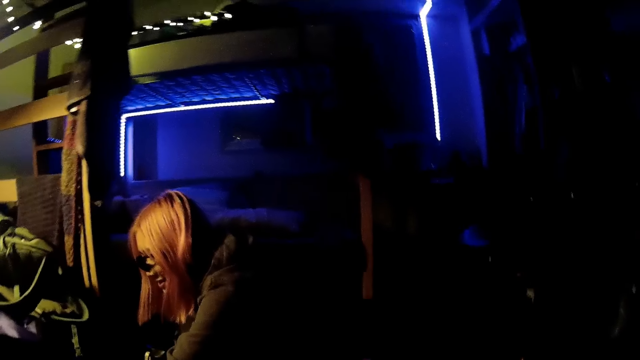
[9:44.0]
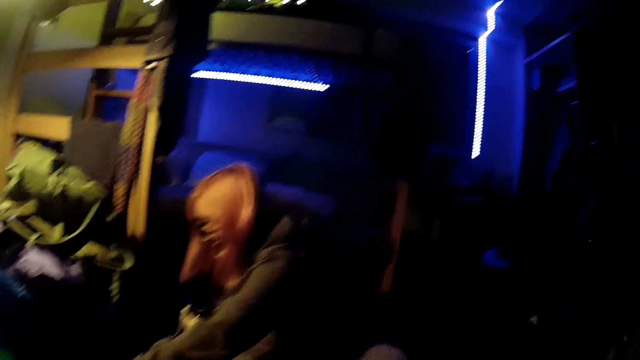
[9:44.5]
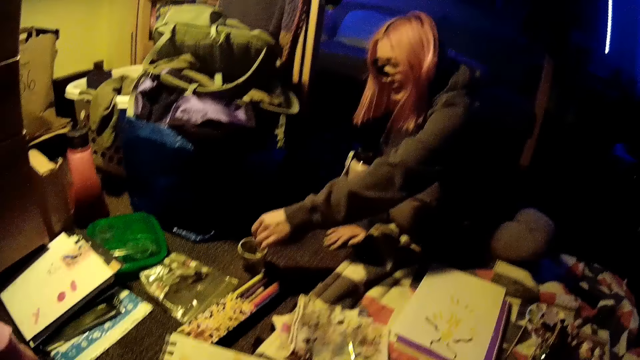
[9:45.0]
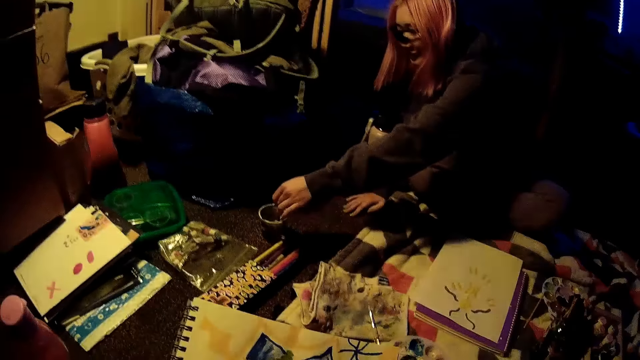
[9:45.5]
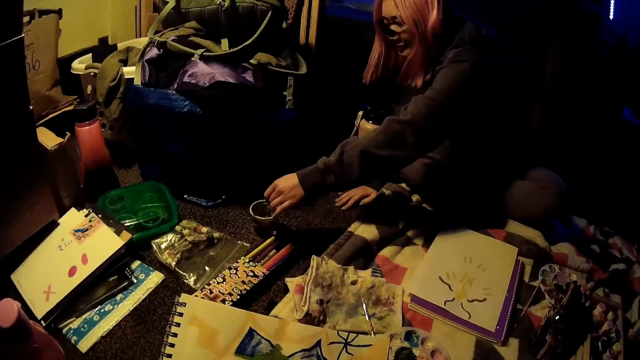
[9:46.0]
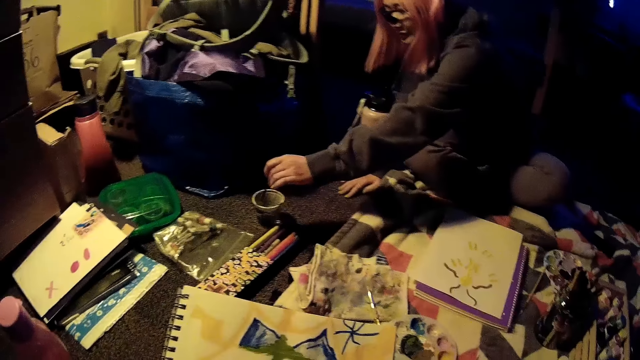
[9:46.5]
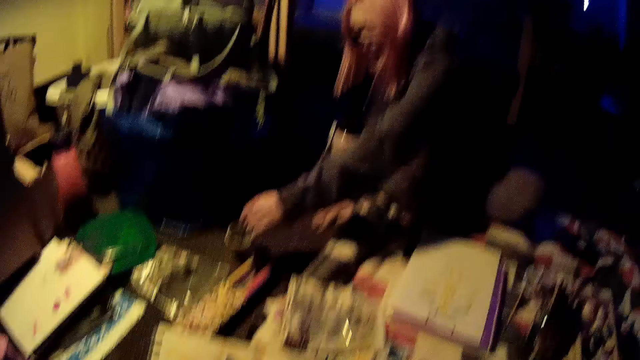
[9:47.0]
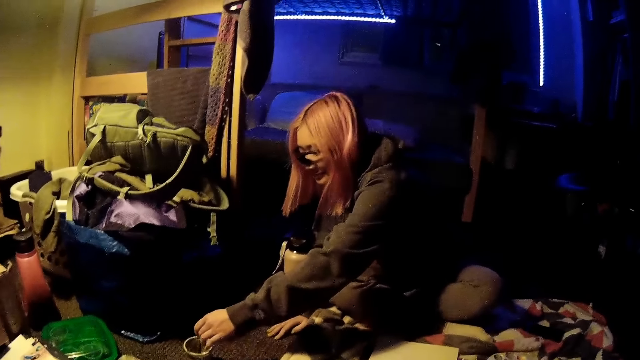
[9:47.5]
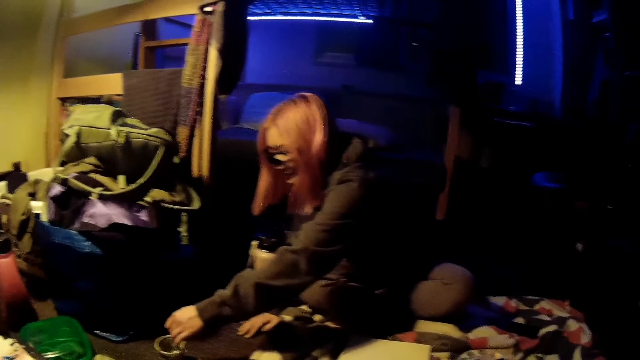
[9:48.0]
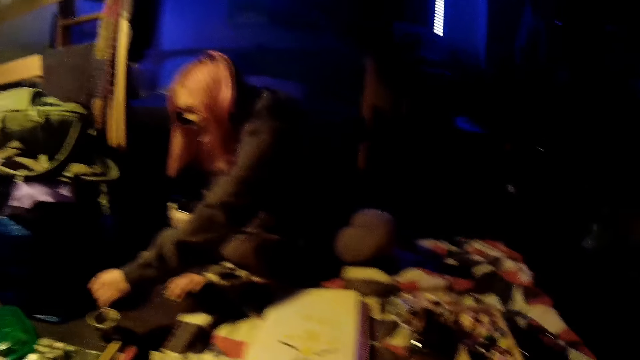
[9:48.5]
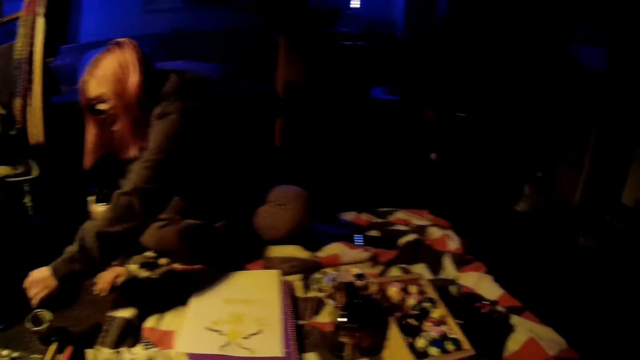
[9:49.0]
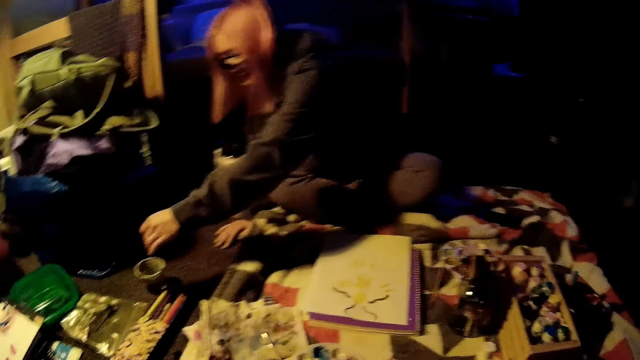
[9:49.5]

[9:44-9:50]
The woman shakes a paint brush in the cup with her left hand.

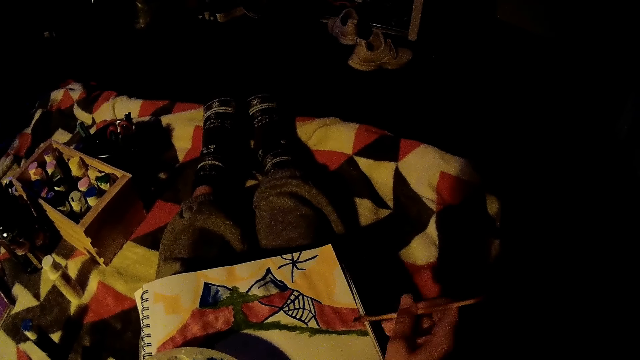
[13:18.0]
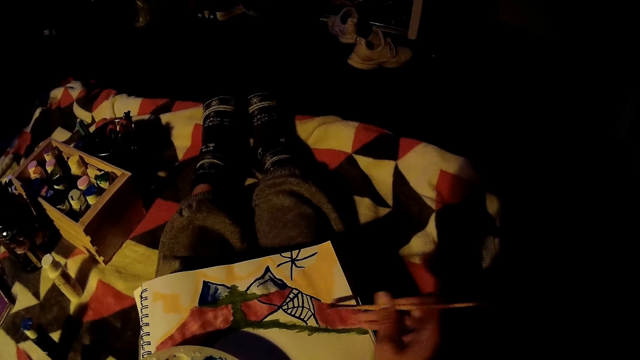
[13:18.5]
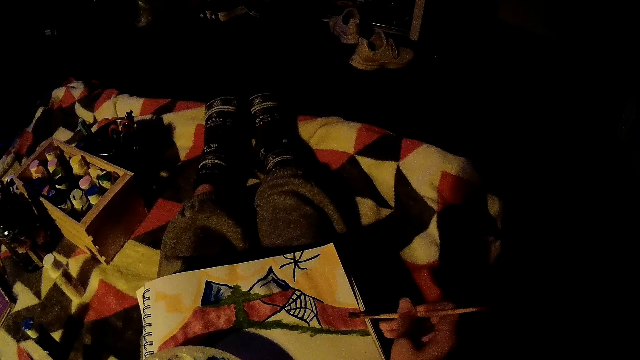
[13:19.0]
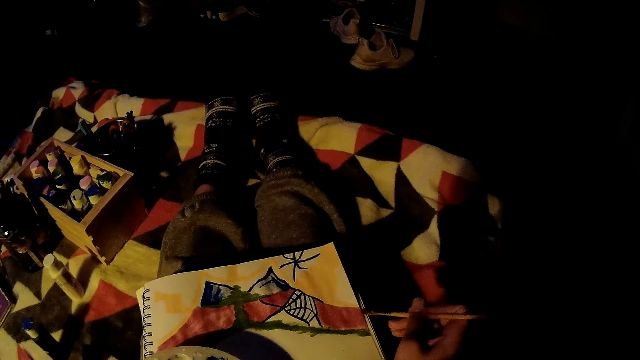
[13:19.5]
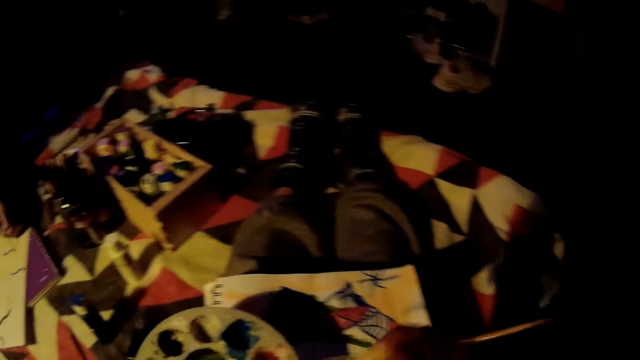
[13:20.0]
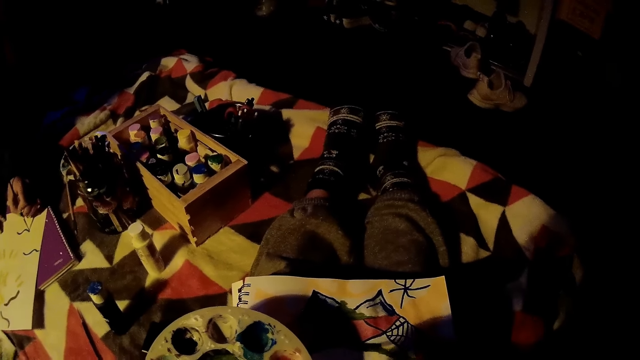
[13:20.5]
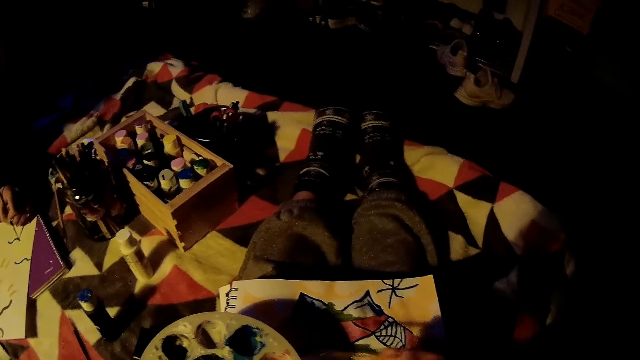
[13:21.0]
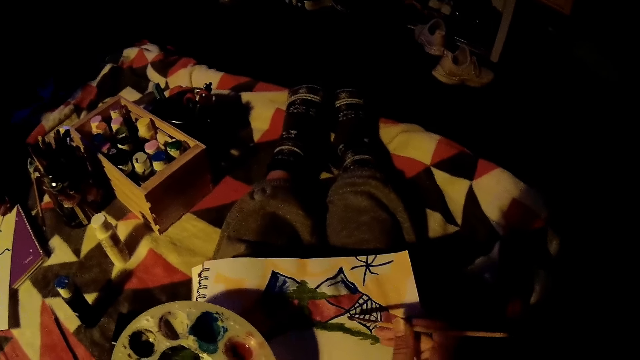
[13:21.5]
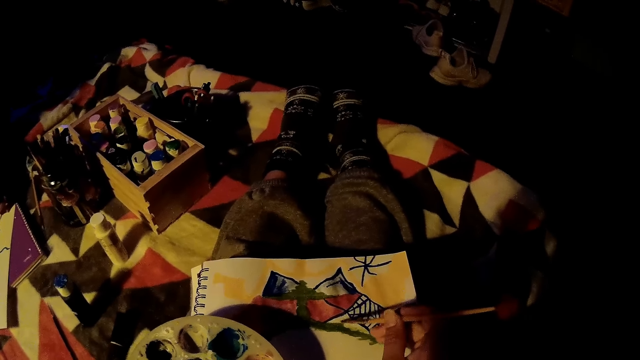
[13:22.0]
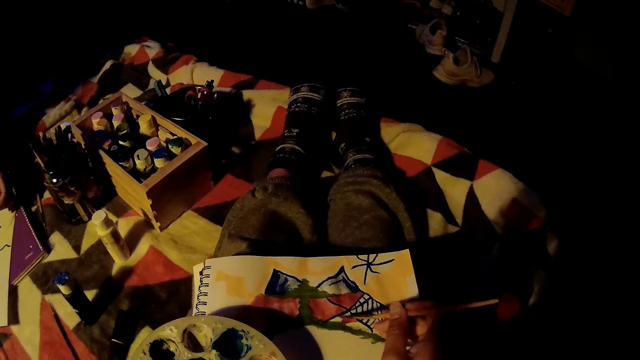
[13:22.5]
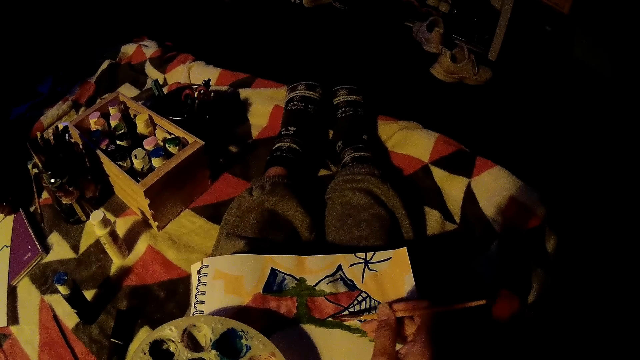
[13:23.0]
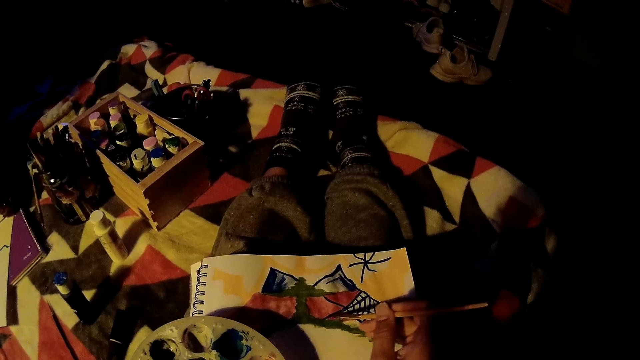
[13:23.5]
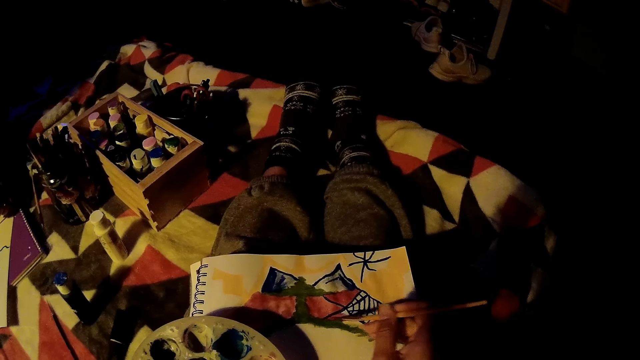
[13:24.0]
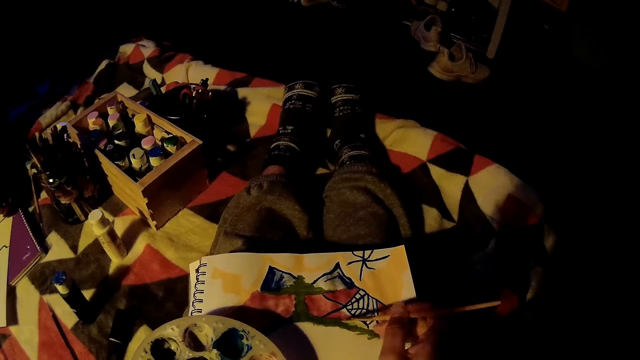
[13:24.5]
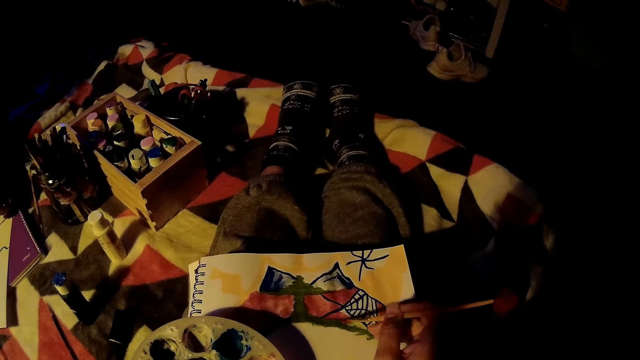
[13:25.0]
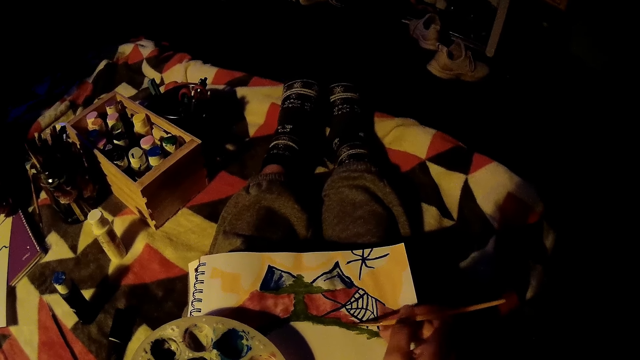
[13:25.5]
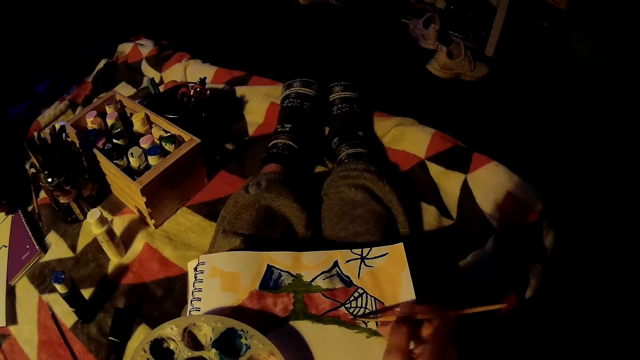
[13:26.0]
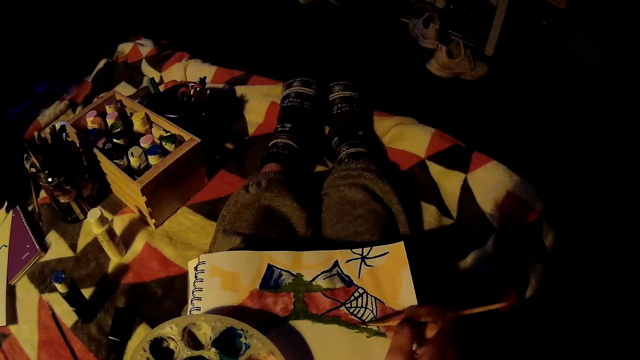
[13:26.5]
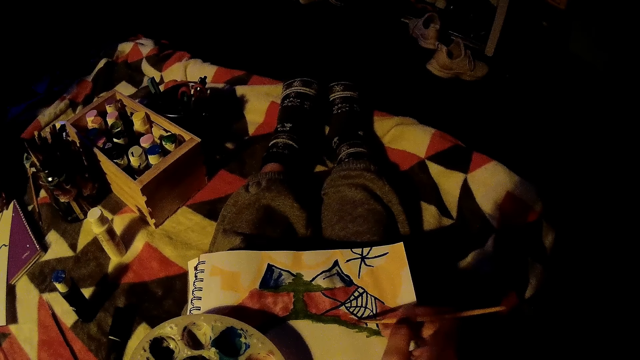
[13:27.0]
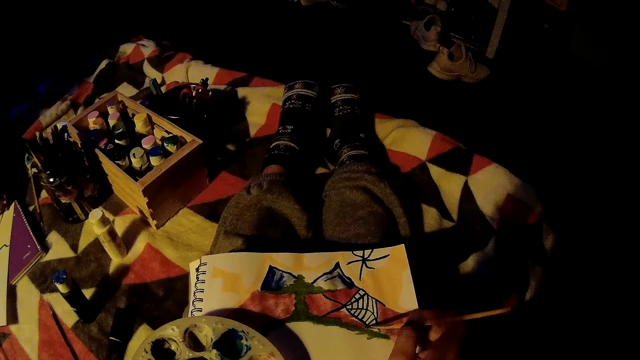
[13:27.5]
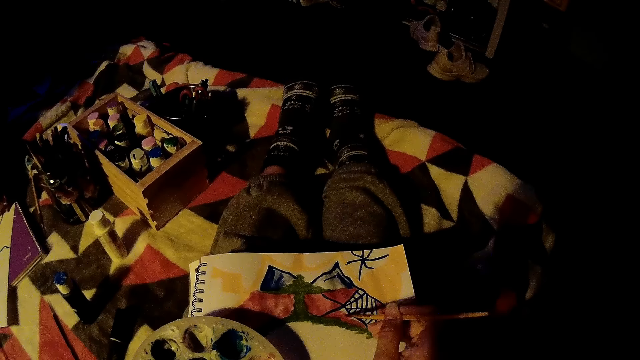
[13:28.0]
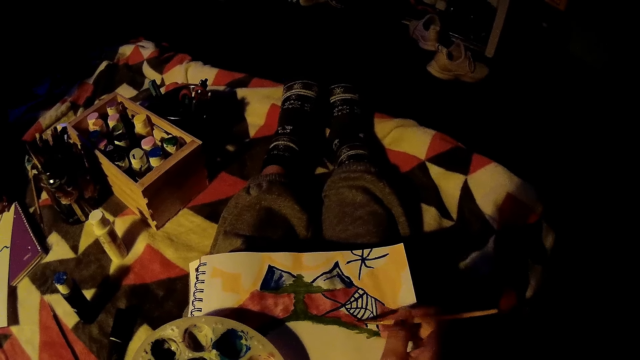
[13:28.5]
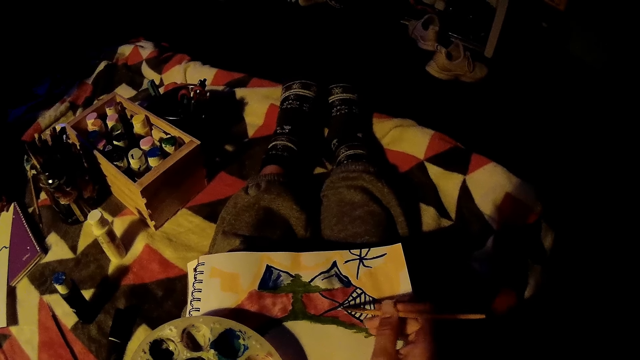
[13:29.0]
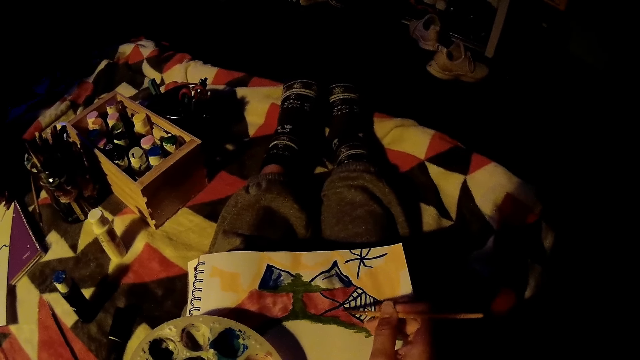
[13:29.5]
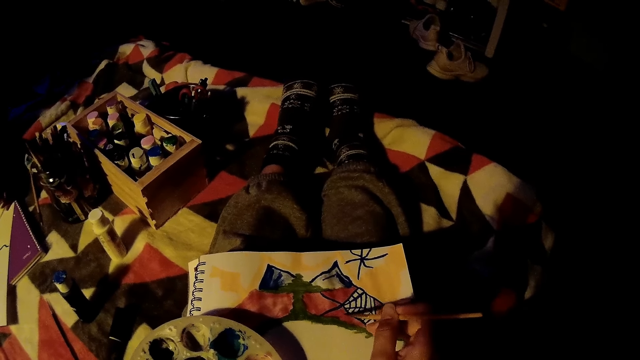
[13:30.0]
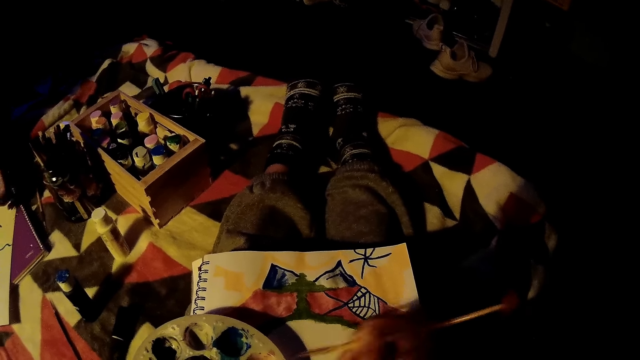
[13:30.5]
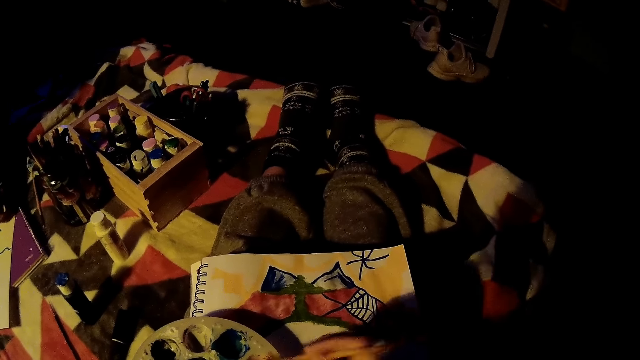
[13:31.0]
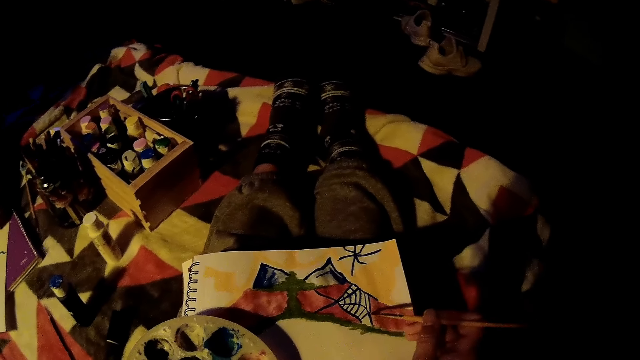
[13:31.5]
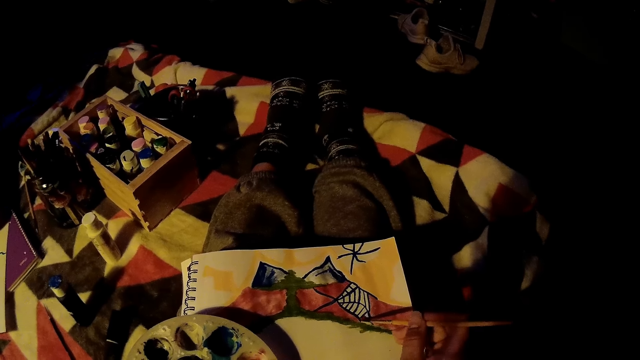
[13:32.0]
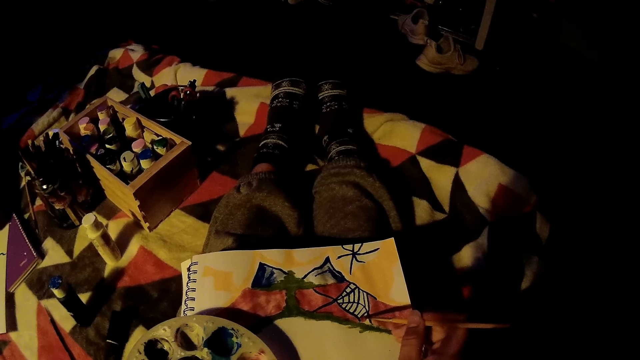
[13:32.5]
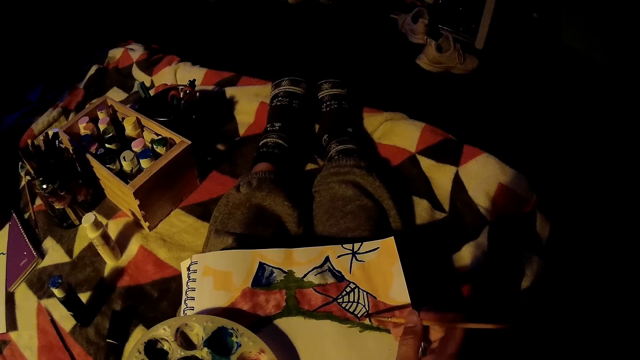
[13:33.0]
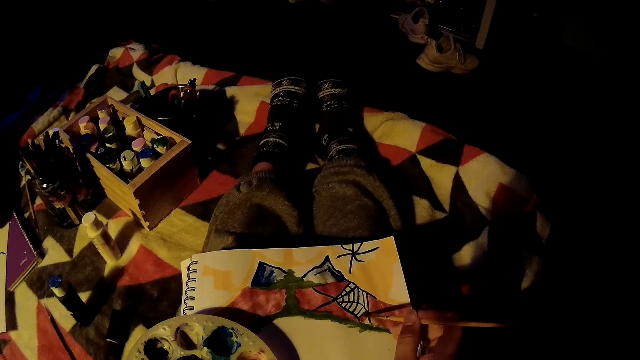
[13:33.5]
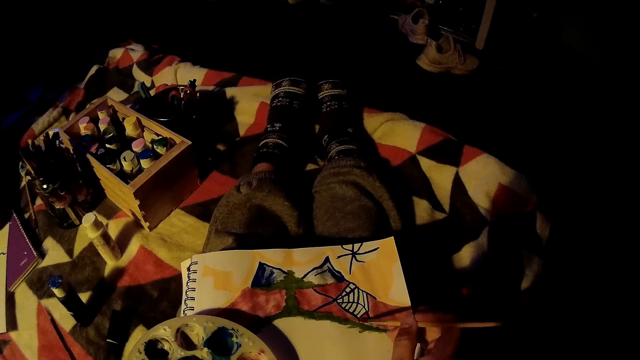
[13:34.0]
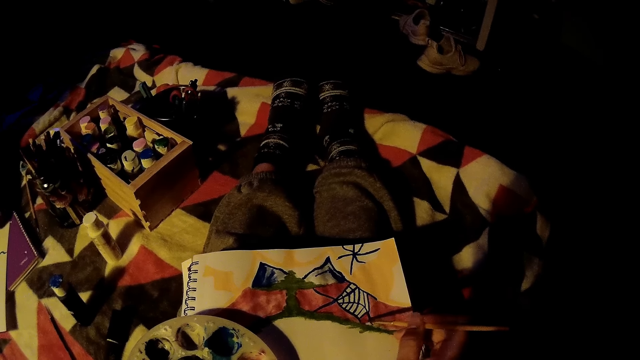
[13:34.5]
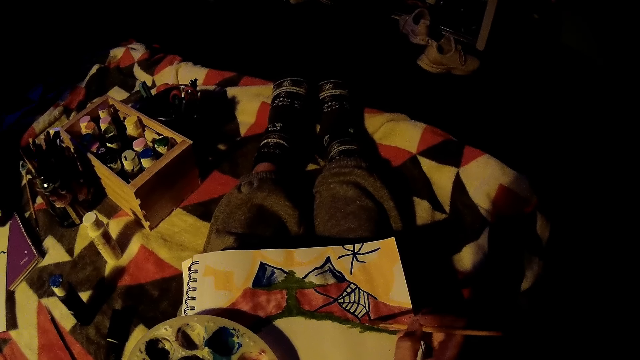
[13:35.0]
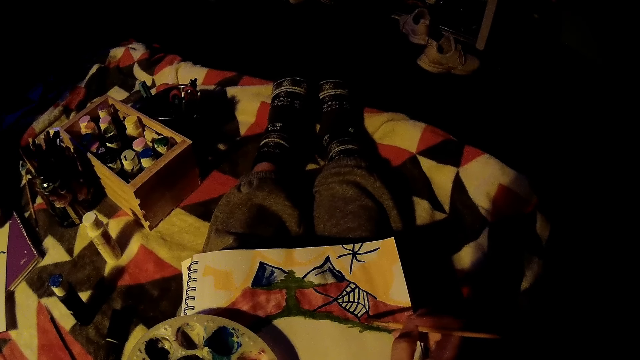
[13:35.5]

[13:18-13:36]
The camera wearer taps the paint in the palette with the brush in her right hand. She paints on the paper with the brush in her right hand. She taps the paint in the palette with the brush in her right hand. She paints on the paper with the brush in her right hand.
